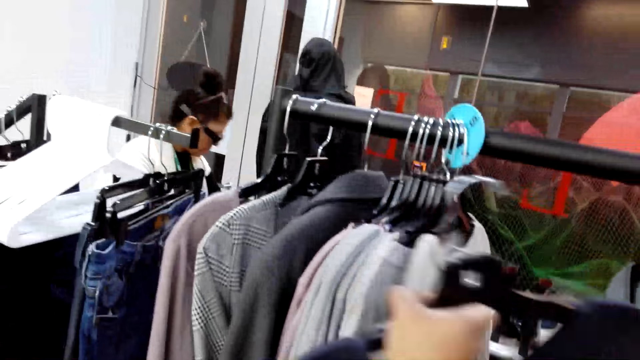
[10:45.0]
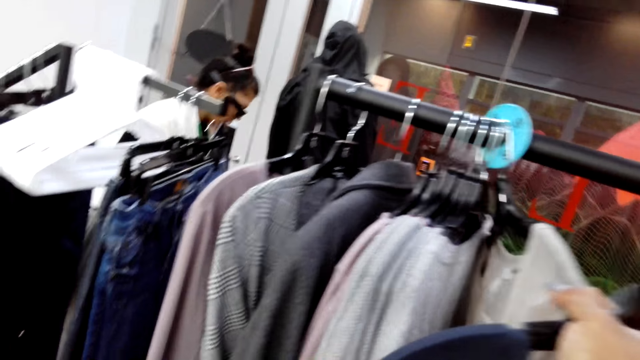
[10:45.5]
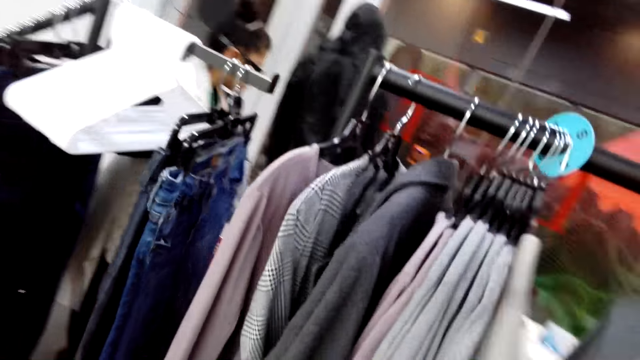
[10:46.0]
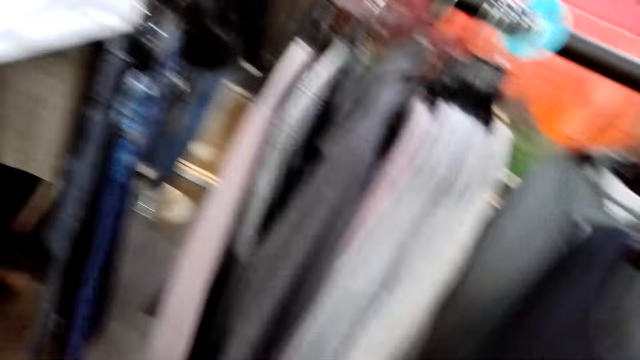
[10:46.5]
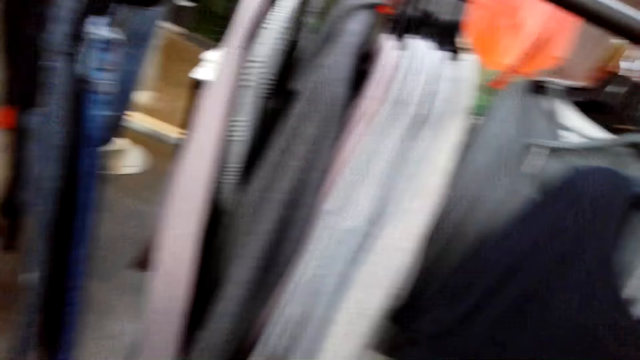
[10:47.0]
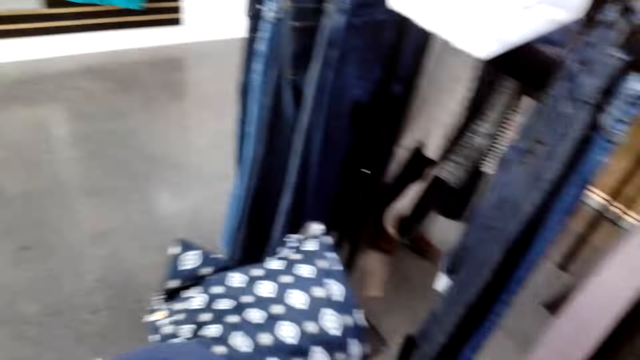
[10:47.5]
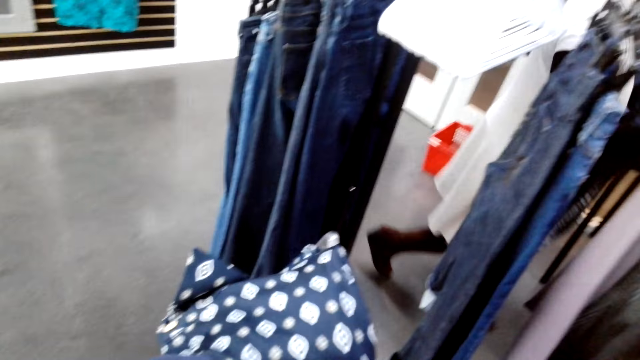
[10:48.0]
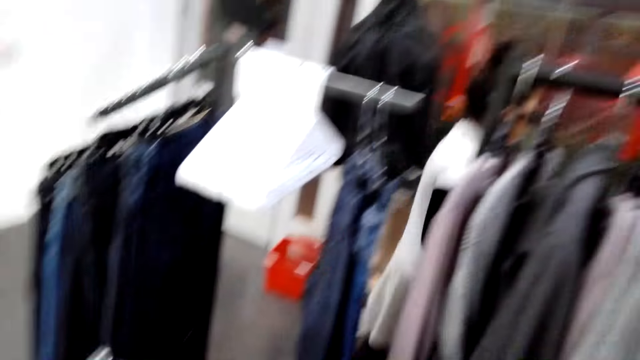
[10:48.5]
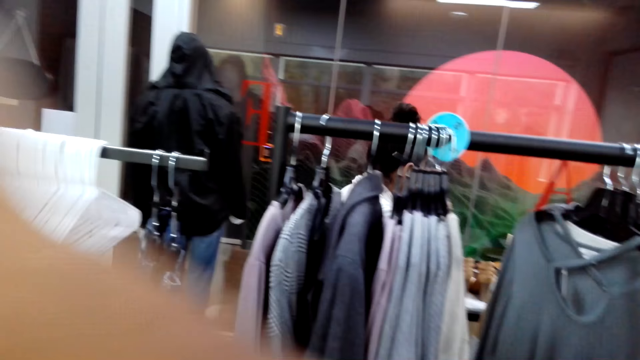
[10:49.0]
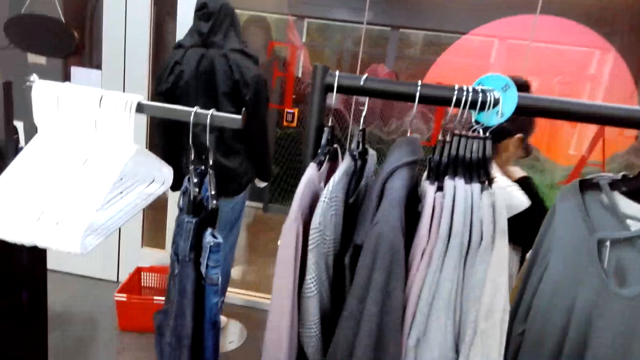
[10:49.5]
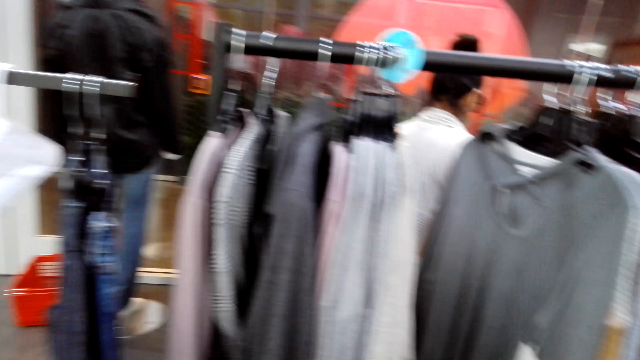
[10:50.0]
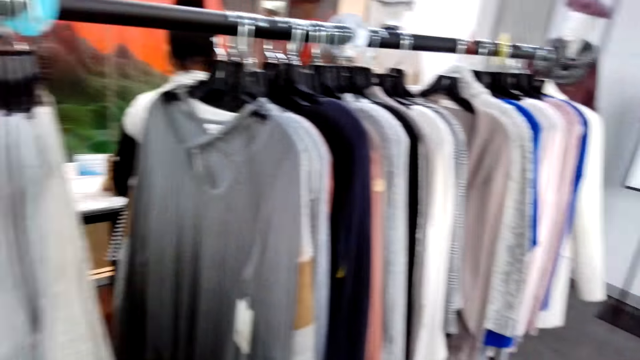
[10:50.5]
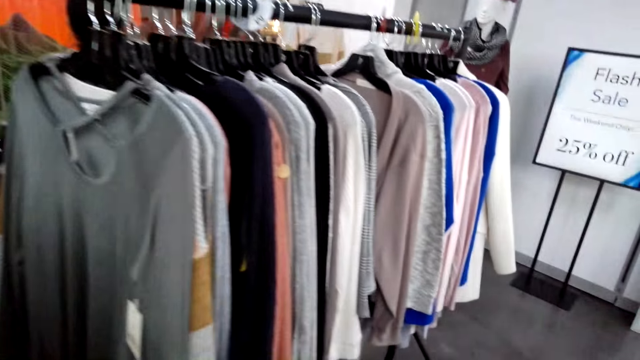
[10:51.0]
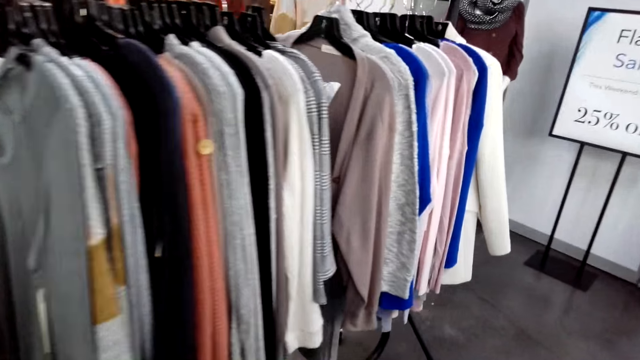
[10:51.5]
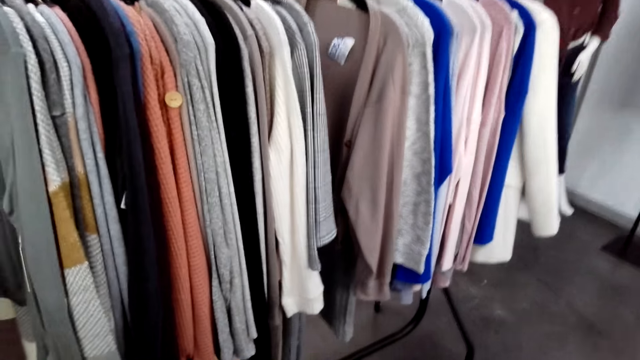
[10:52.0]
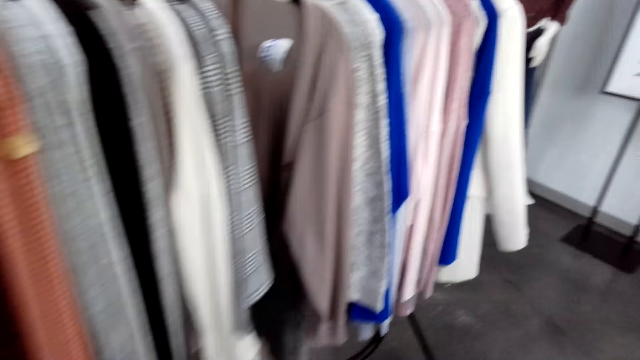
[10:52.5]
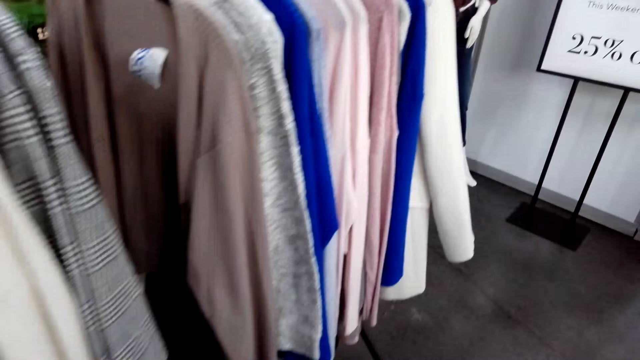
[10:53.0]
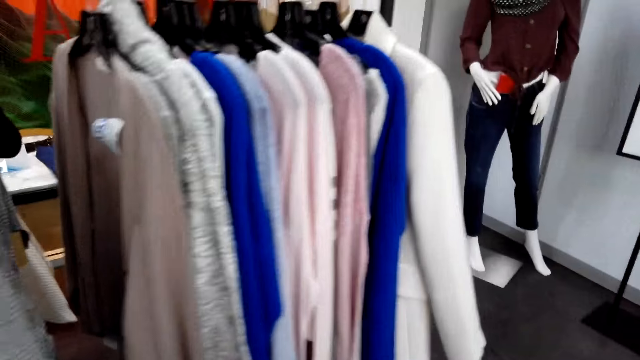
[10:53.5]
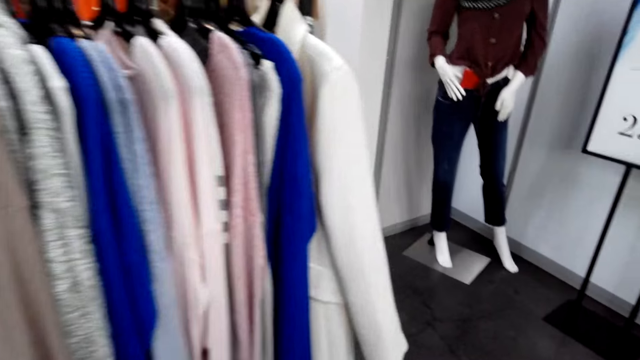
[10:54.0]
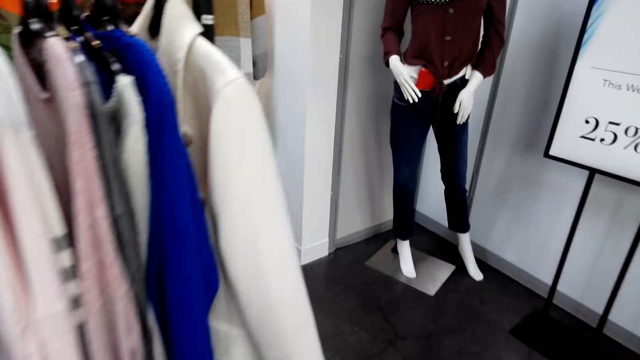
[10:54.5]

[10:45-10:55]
The camera wearer holds a cloth on a hanger, turns to the side, and walks around.

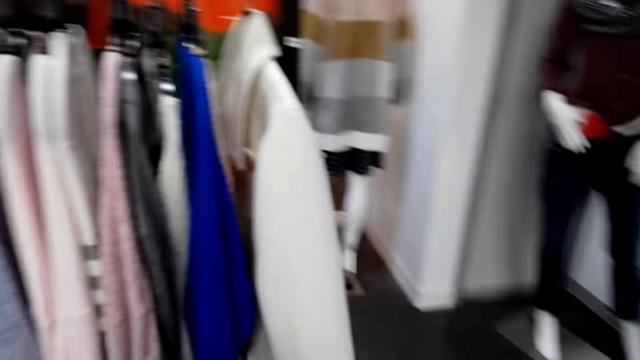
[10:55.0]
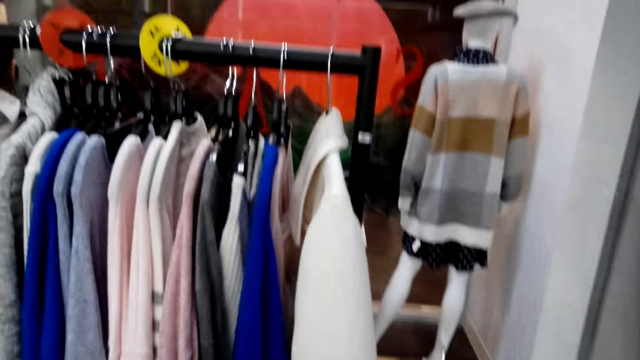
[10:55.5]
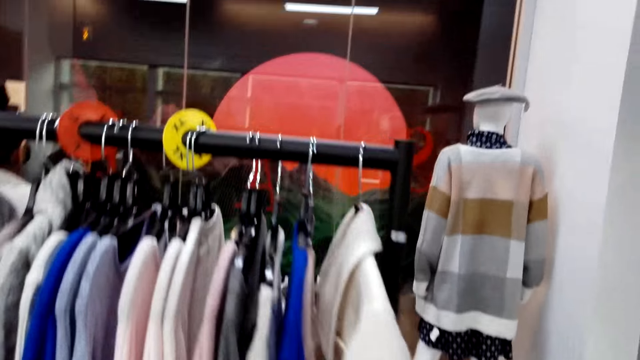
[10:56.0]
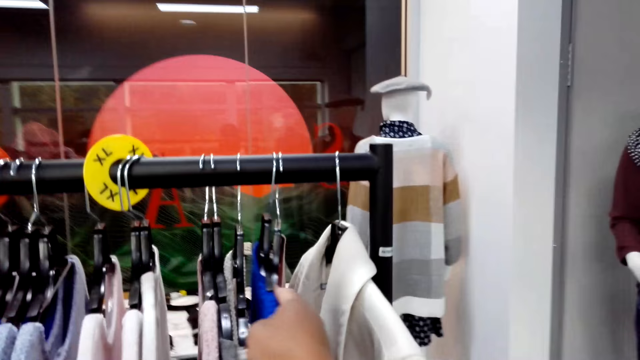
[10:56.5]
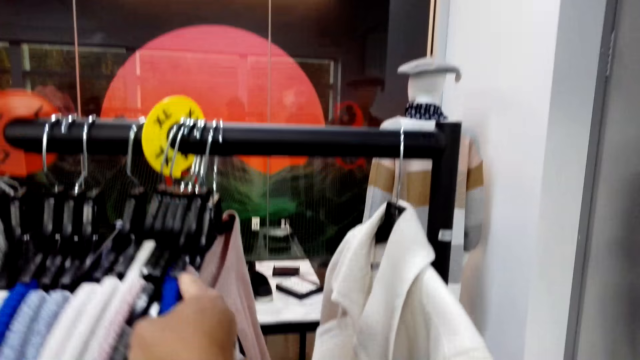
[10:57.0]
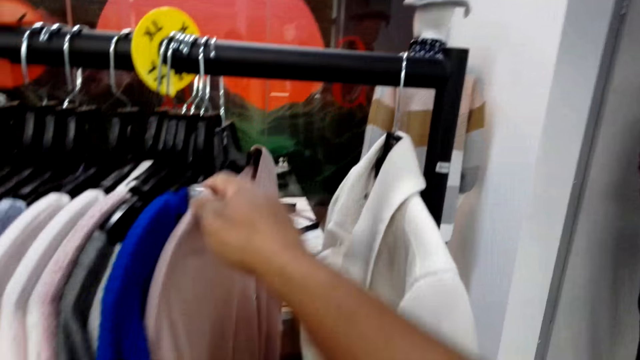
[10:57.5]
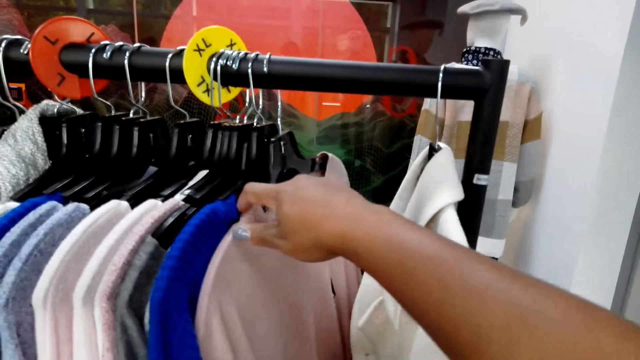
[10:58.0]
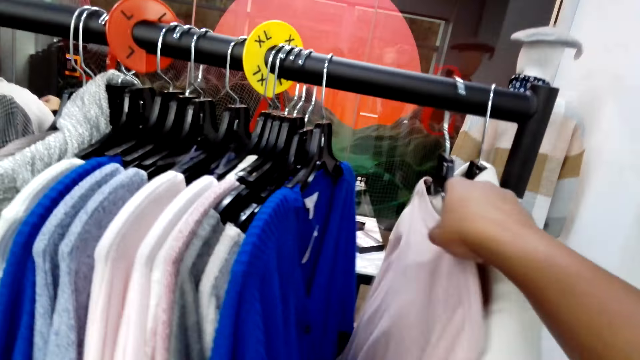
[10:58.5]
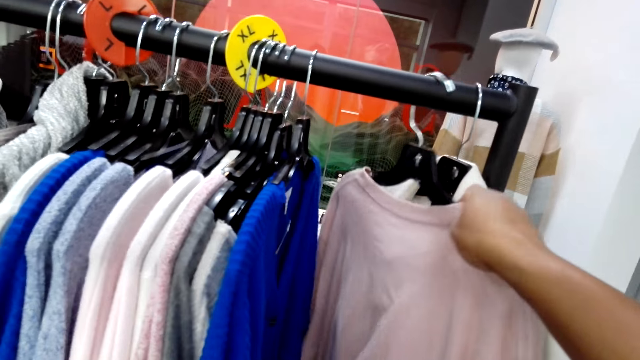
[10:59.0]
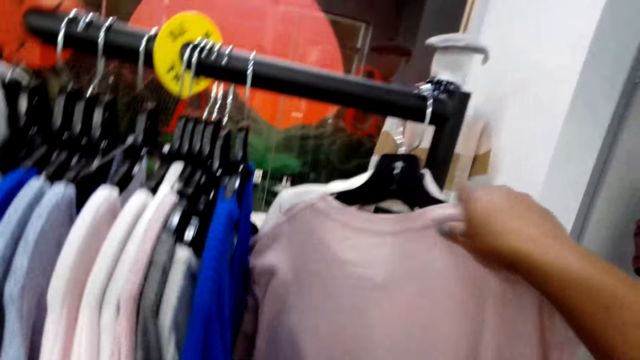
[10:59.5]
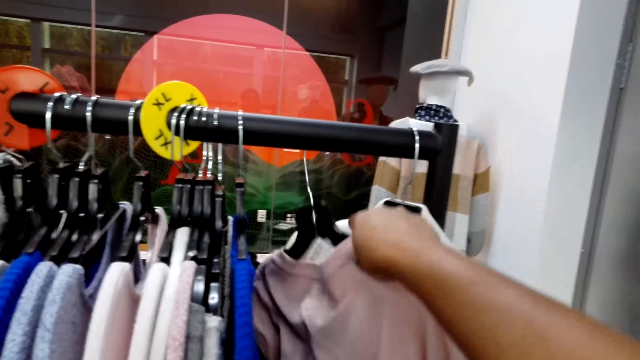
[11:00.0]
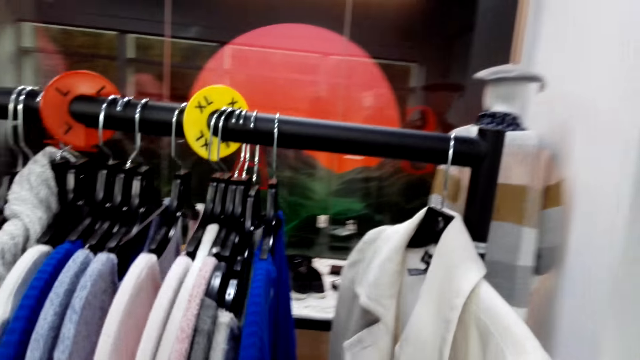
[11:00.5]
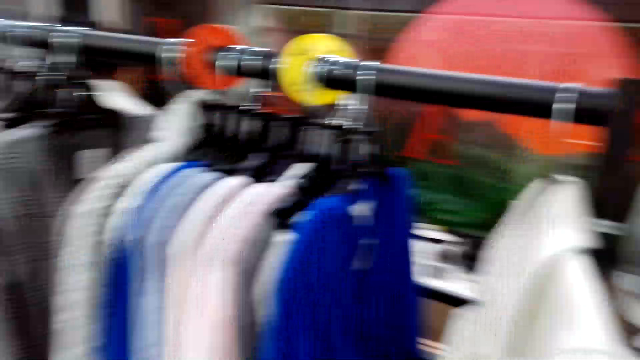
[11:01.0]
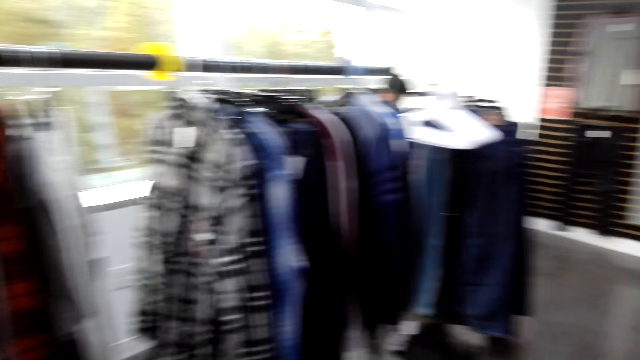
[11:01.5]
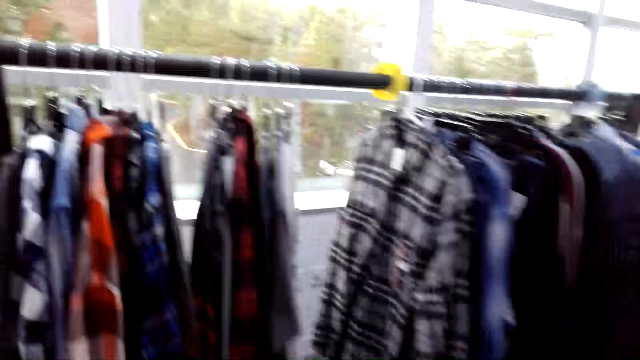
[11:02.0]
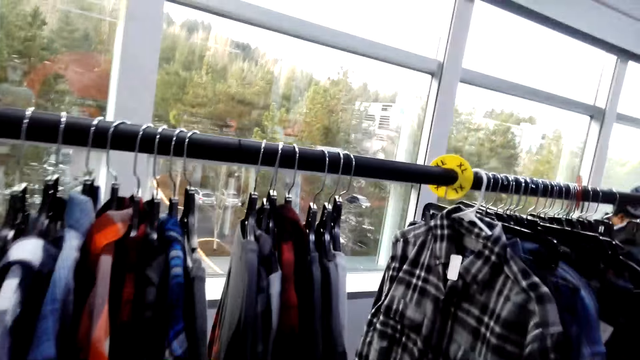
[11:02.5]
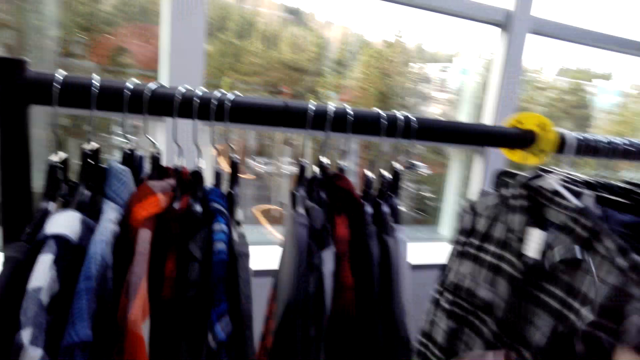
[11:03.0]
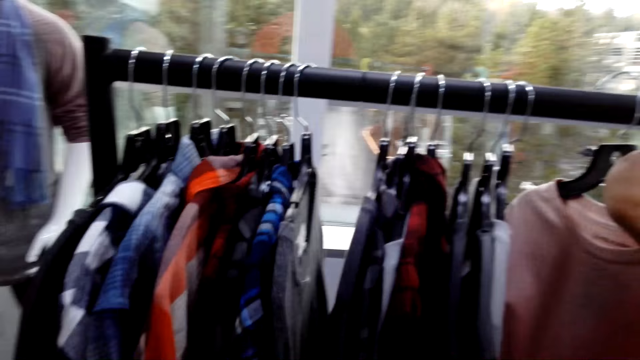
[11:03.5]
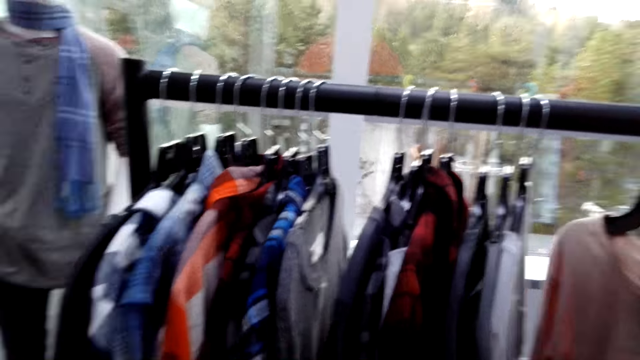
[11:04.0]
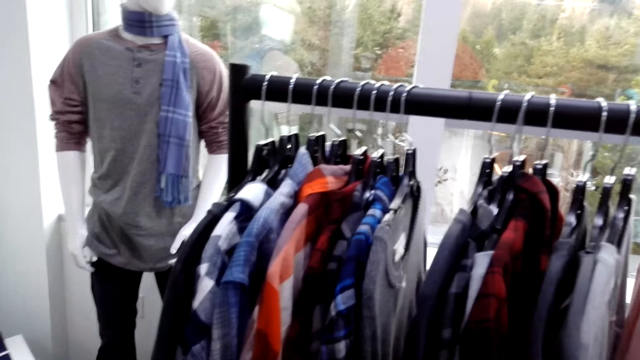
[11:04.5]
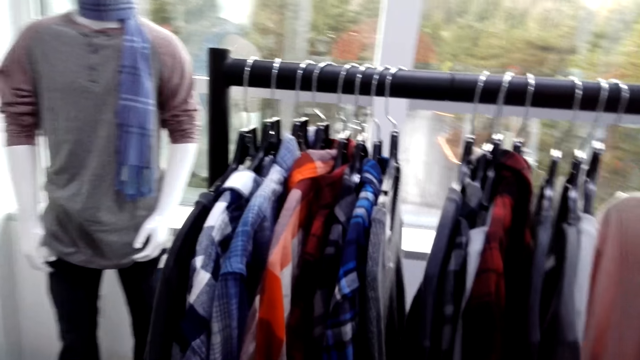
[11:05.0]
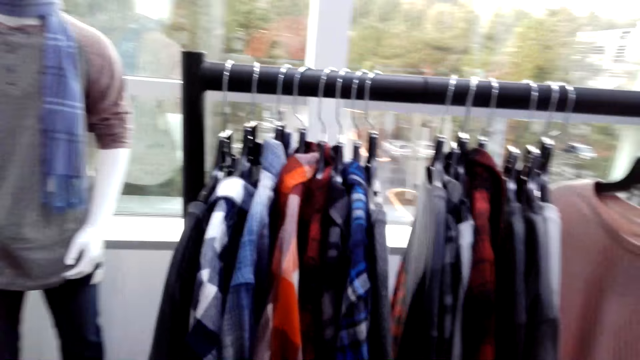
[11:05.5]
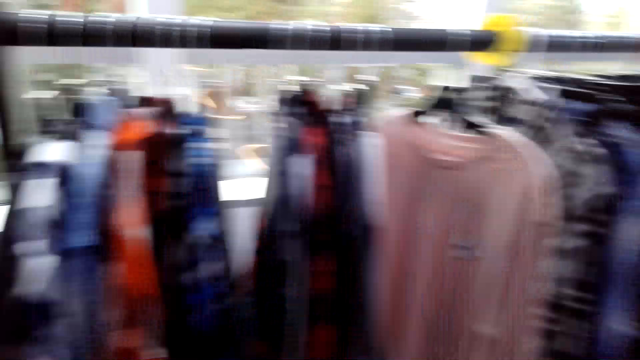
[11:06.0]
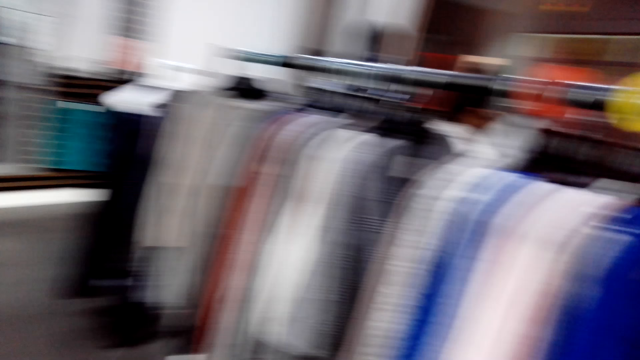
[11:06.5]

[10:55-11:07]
The camera wearer examines clothes on the clothing display rack. They hold a cloth on a hanger. They pick a cloth from the clothing display rack and turn to the side. They hang clothes on the clothing display rack and turn to the side.
